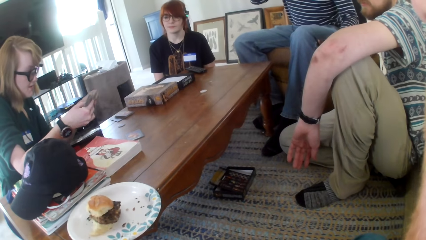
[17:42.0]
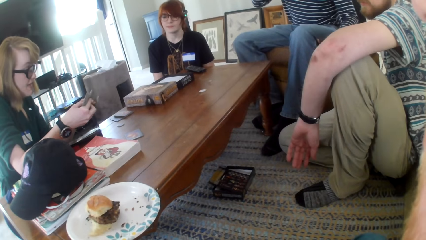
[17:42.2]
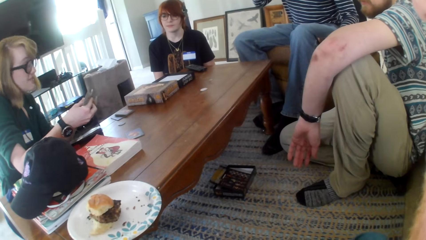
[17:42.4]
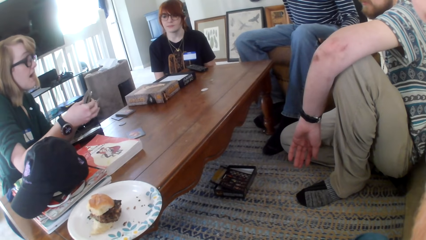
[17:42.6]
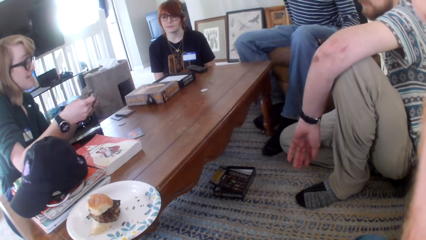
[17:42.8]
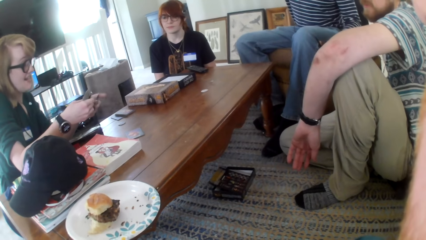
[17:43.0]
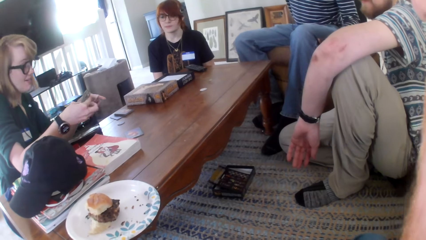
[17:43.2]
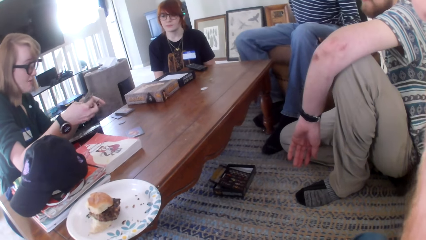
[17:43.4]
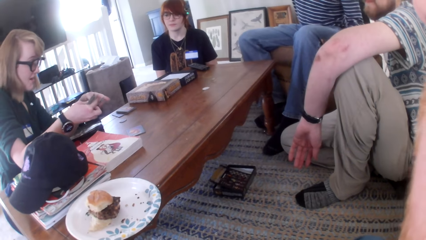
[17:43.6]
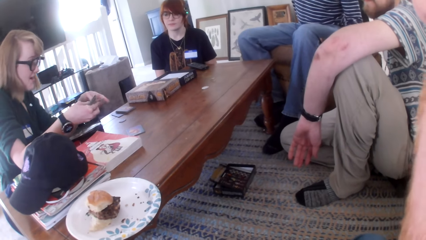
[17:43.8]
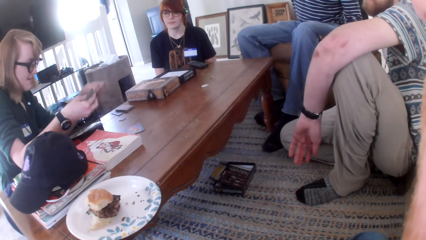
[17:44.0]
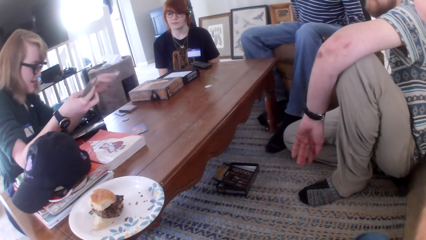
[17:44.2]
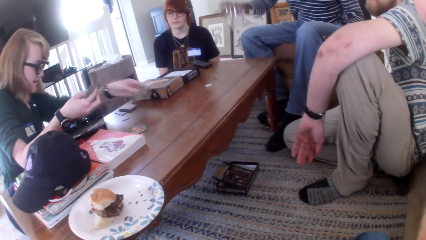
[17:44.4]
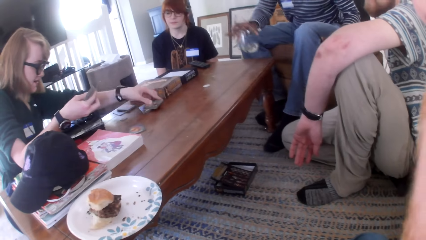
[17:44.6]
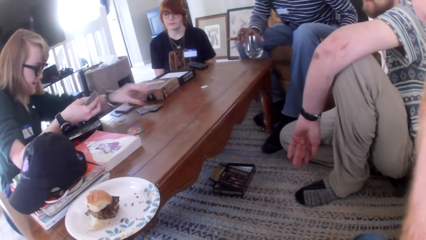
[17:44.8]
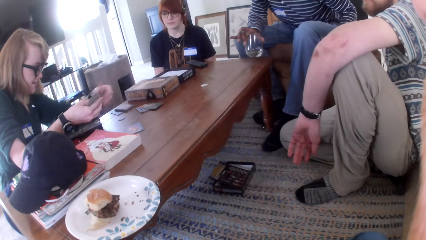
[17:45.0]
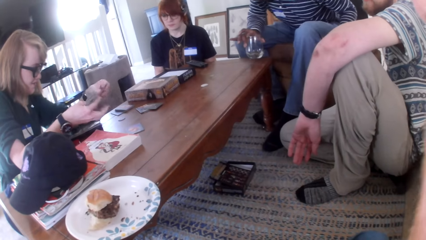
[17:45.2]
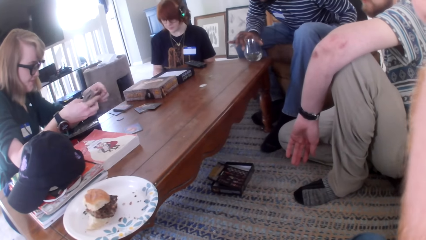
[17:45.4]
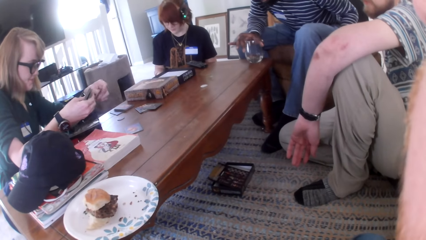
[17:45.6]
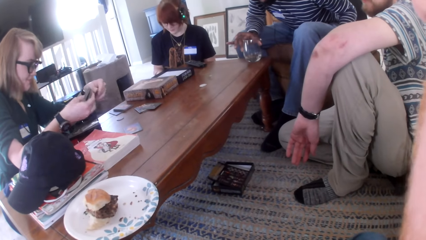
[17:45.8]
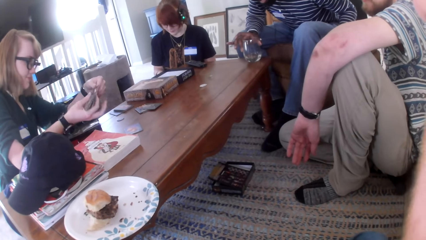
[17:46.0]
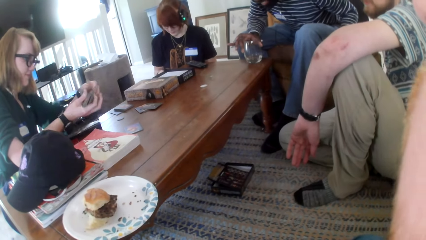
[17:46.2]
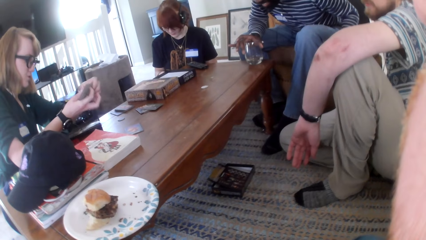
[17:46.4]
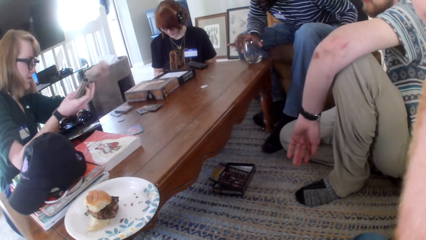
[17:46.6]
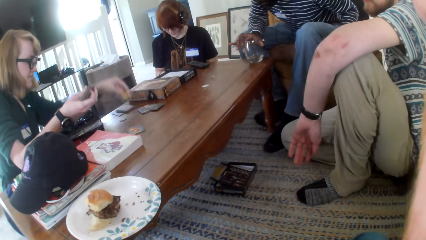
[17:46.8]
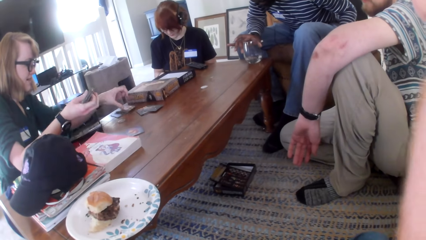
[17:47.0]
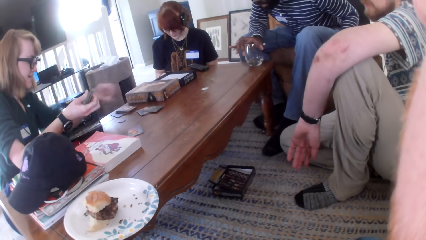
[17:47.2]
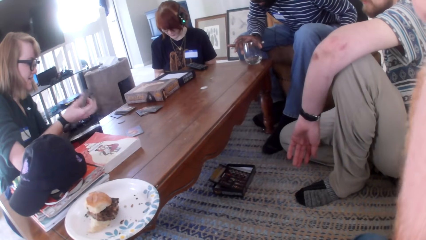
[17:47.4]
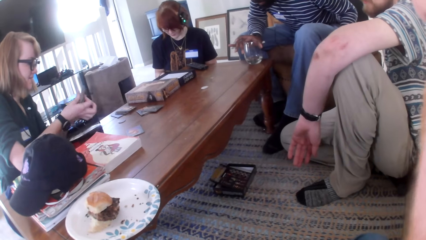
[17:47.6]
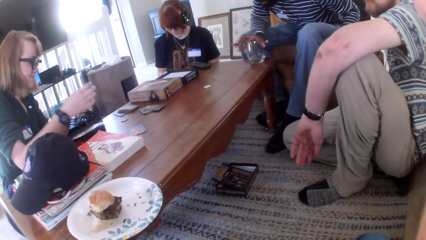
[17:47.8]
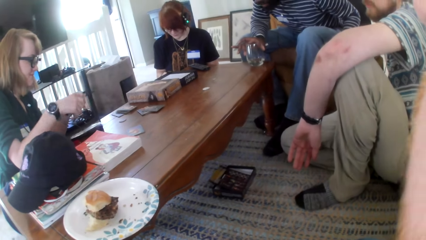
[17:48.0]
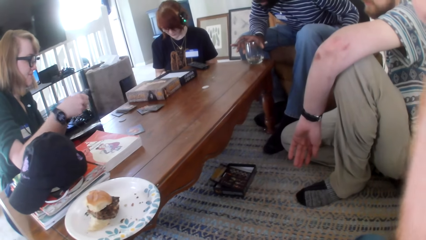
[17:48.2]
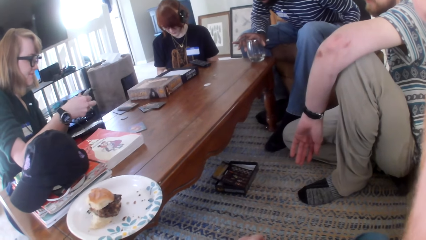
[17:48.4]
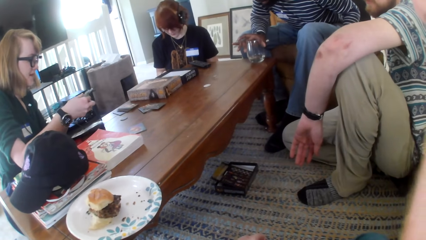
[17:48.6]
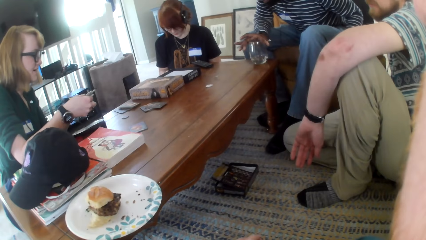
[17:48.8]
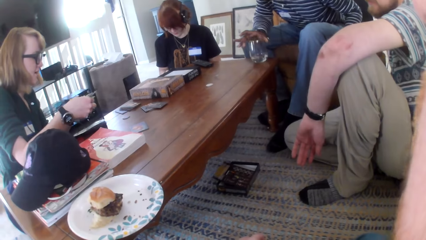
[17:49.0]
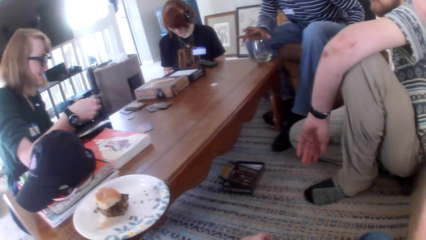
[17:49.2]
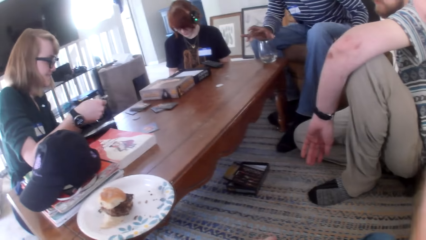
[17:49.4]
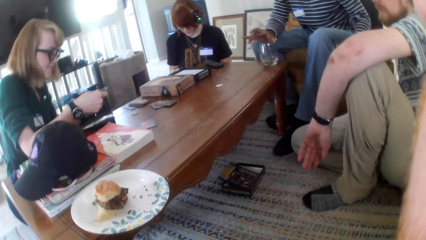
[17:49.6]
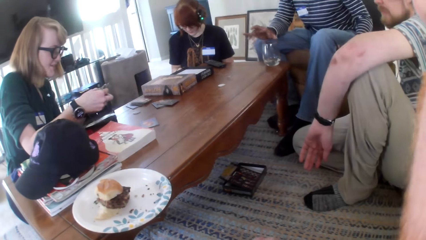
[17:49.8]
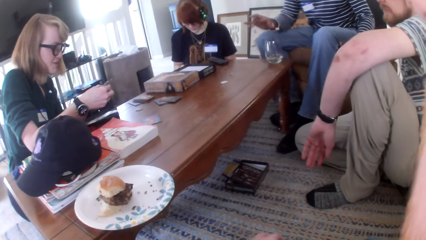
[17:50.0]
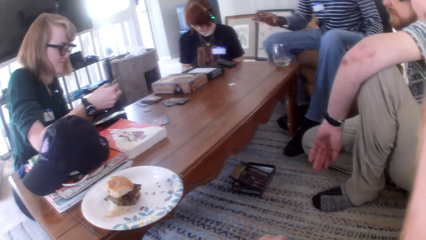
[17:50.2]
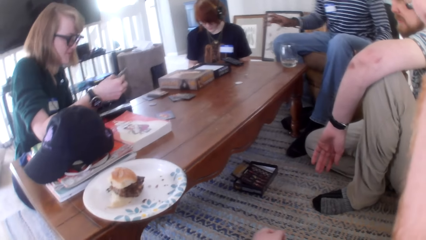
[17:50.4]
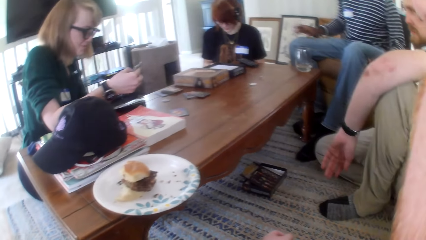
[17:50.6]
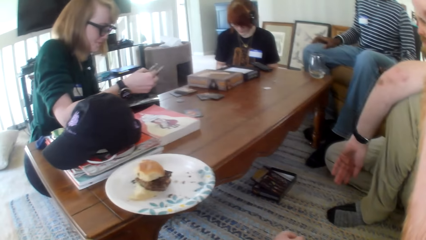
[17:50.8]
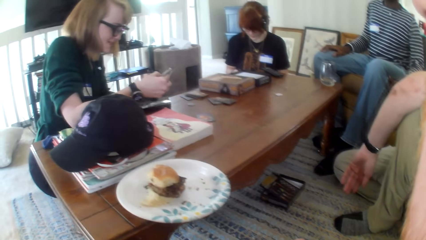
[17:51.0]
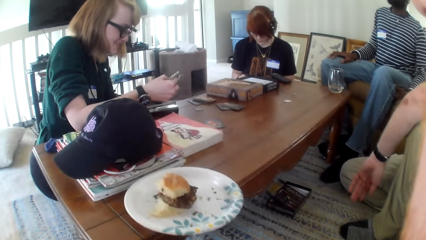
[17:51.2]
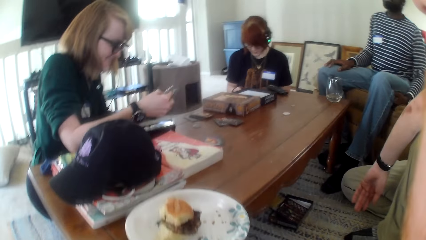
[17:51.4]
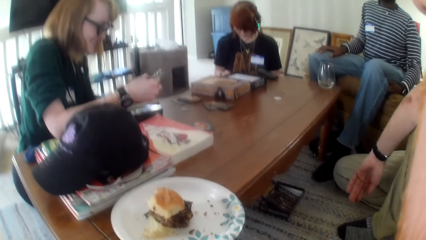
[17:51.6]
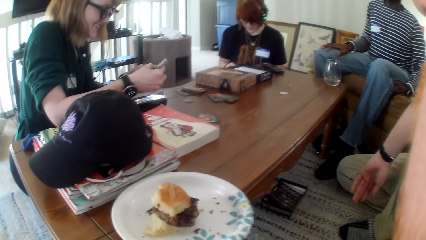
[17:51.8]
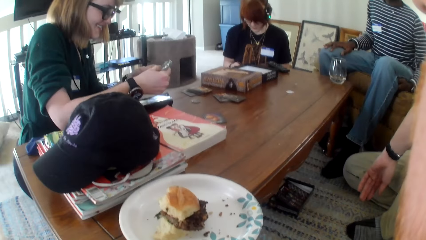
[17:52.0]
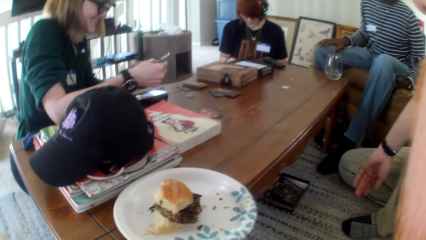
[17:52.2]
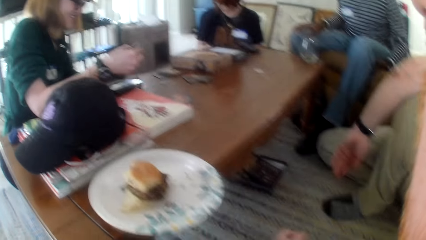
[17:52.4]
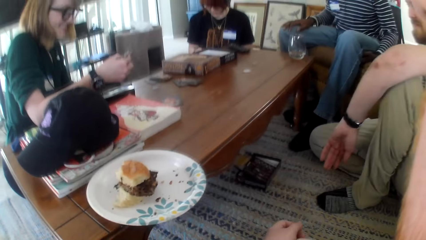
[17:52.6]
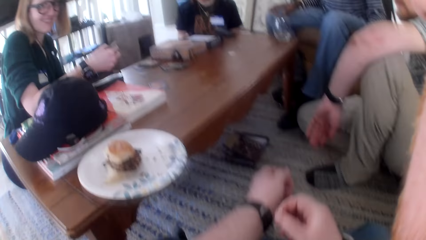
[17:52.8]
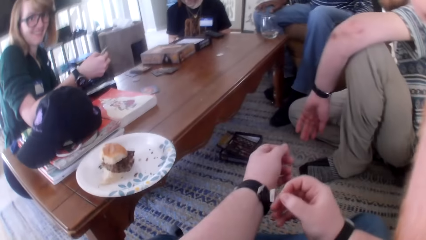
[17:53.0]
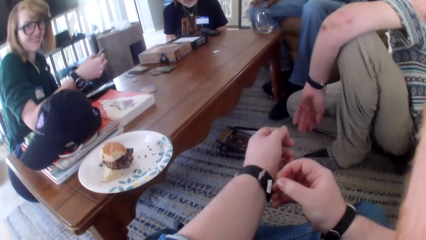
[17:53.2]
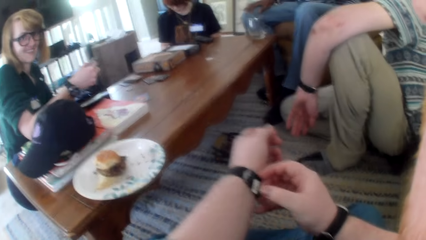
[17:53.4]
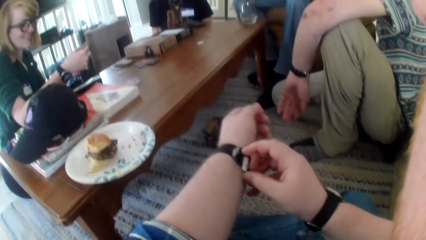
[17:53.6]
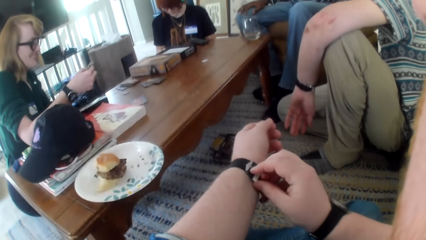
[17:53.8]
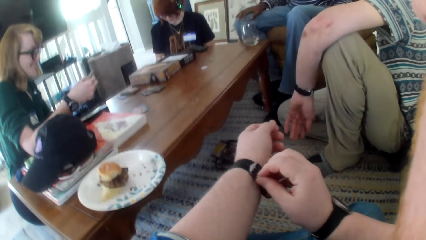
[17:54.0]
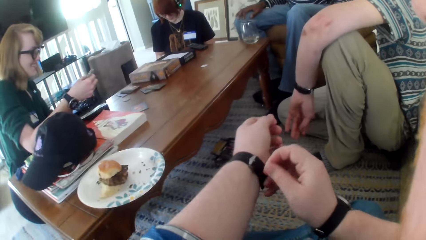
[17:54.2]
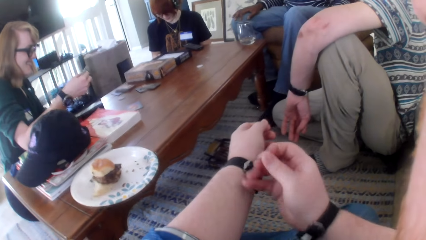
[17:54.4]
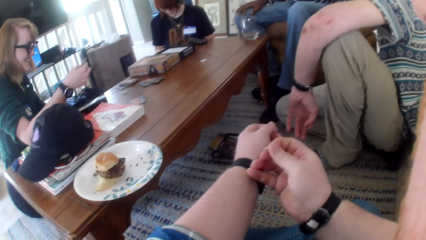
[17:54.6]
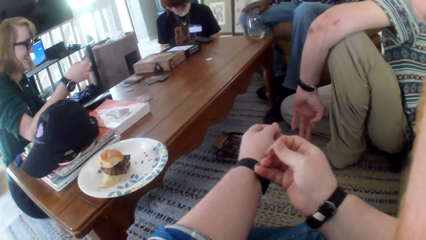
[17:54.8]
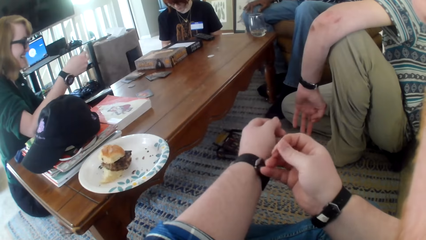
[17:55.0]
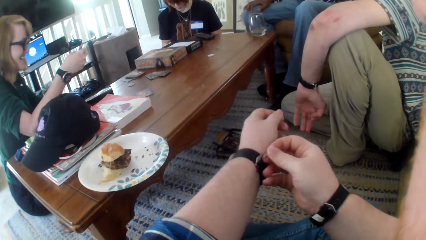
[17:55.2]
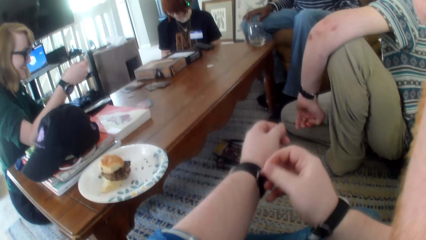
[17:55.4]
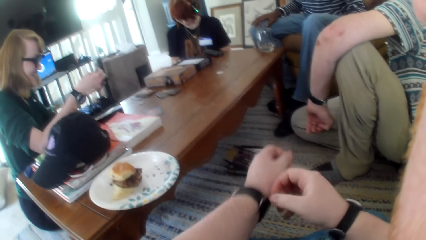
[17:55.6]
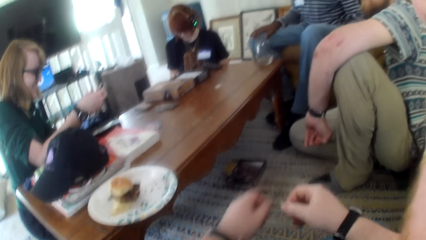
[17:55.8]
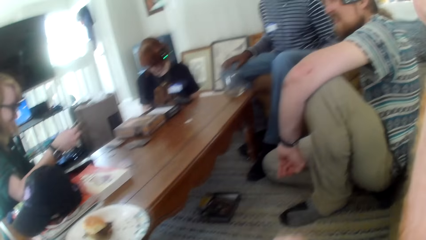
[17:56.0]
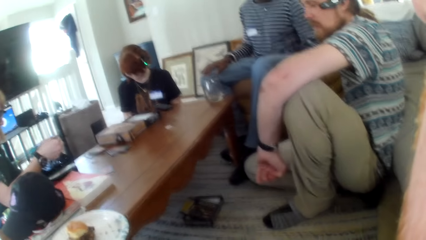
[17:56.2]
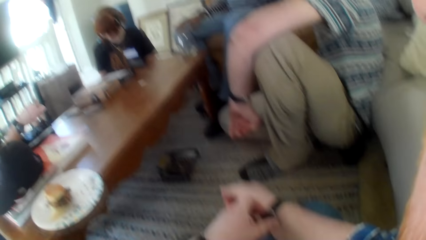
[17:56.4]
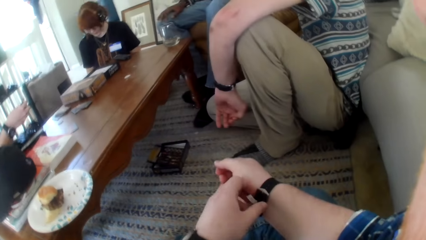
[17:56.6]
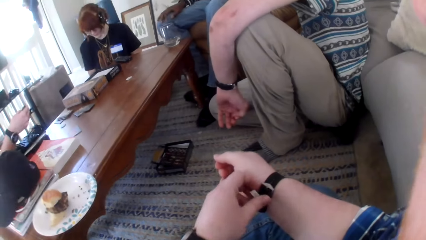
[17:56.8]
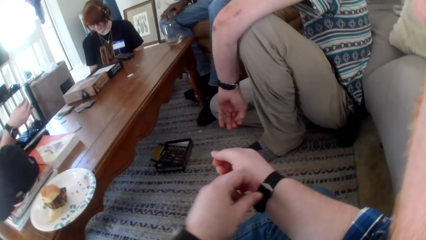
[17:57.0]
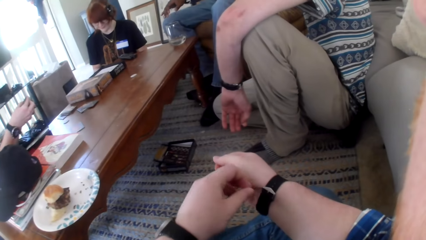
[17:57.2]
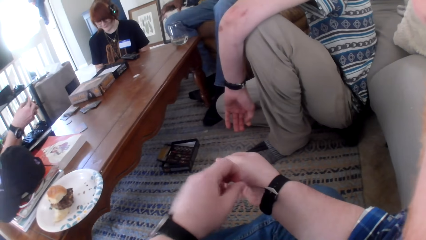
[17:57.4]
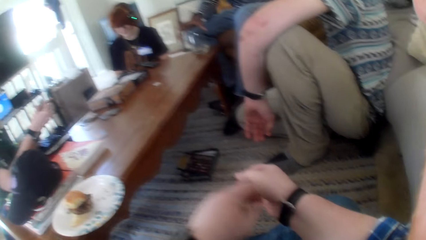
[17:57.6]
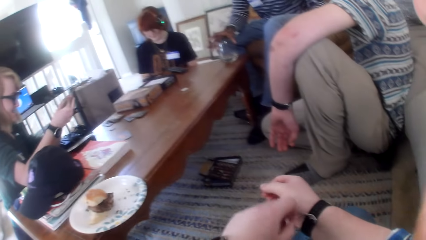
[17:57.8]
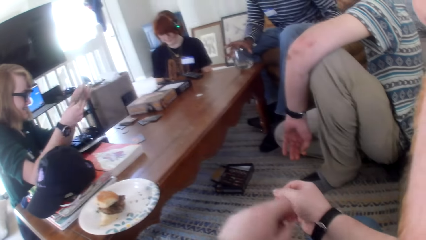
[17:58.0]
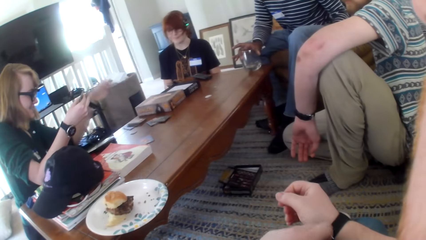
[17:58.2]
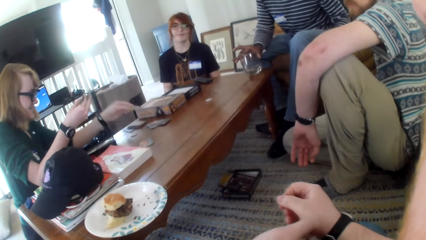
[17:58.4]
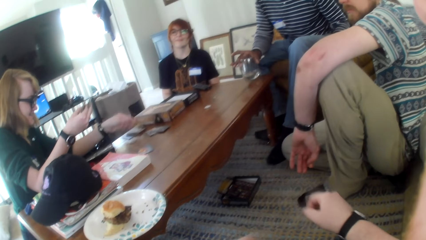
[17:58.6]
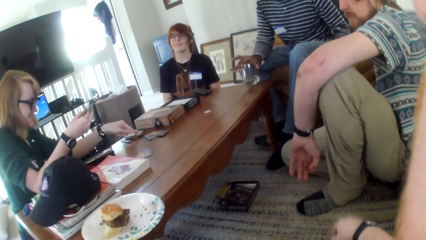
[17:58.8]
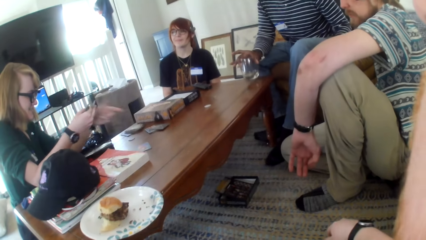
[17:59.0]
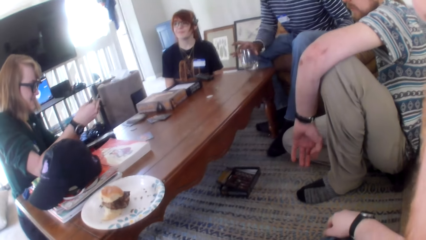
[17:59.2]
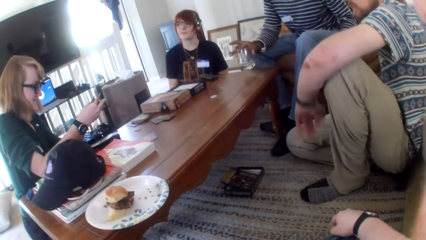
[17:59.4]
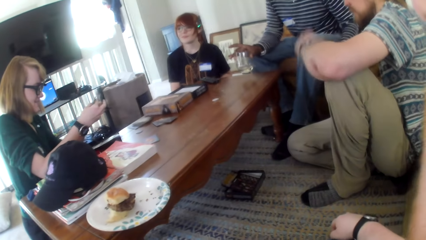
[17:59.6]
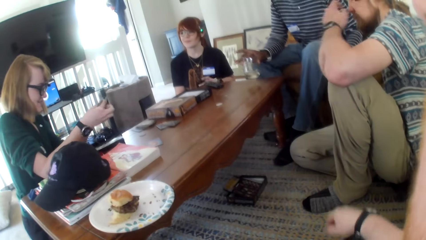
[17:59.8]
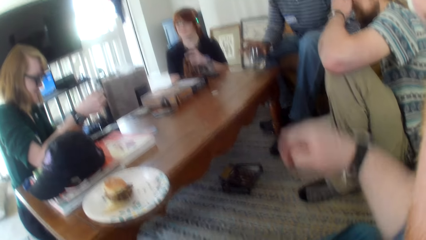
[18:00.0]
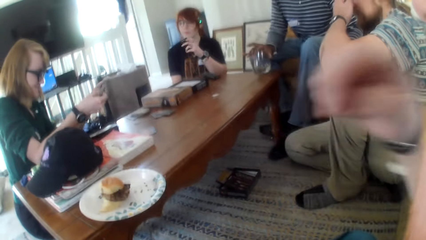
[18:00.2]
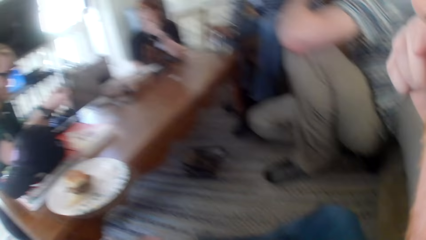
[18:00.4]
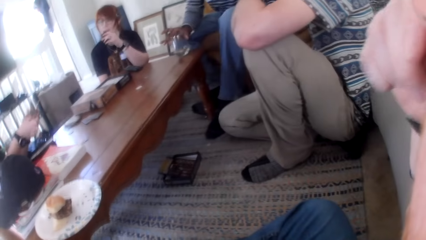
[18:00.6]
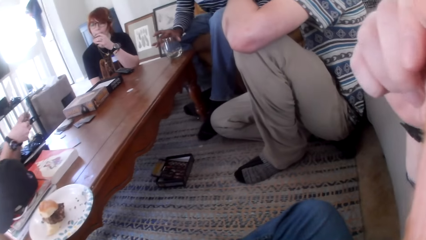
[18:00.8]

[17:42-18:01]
A person puts cards on the table. The person is shuffling cards. The camera wearer talks. They talk again.
